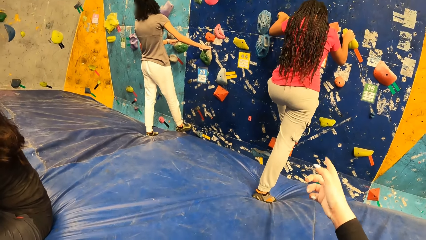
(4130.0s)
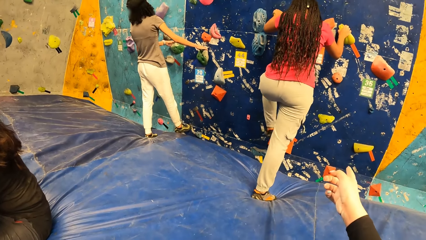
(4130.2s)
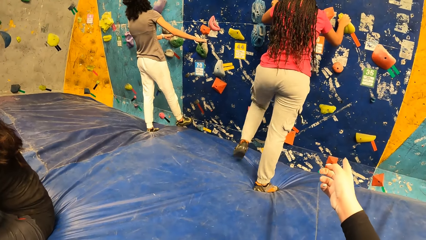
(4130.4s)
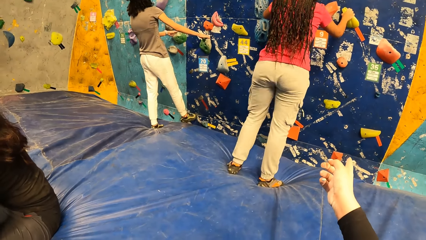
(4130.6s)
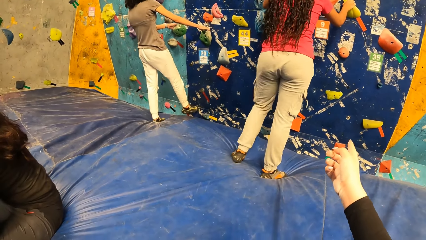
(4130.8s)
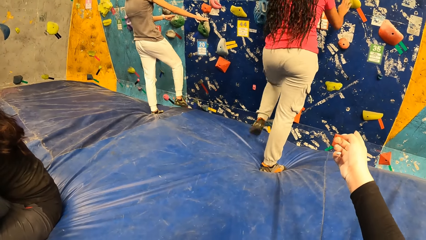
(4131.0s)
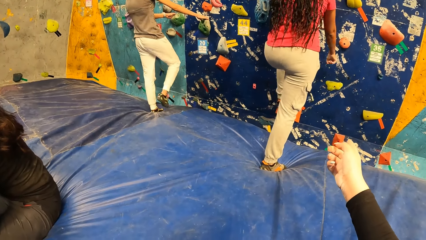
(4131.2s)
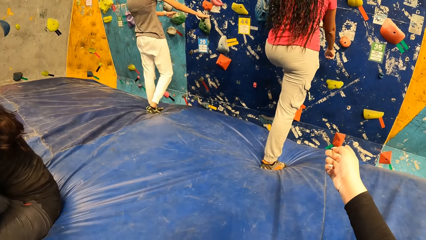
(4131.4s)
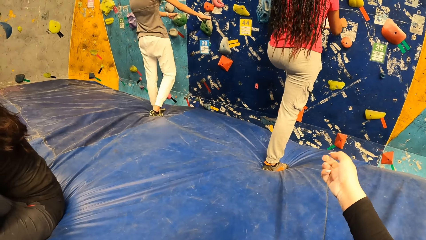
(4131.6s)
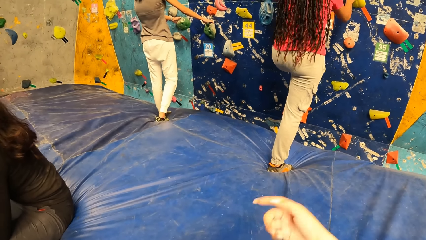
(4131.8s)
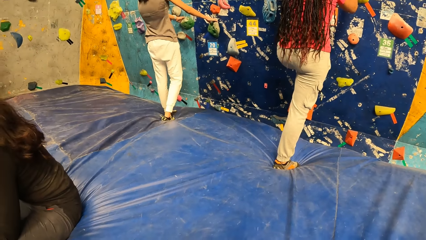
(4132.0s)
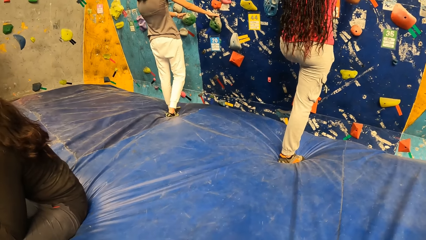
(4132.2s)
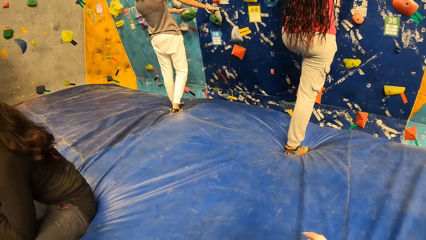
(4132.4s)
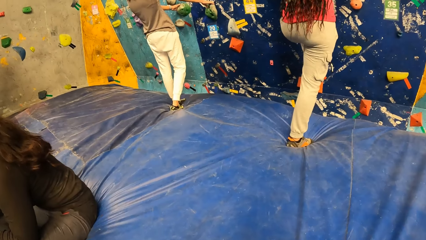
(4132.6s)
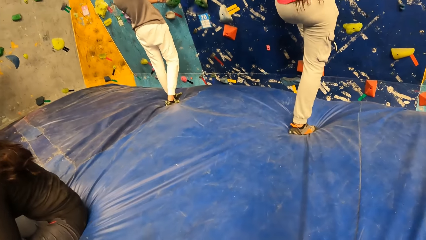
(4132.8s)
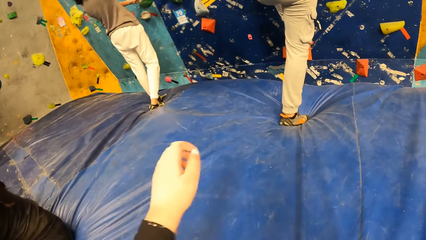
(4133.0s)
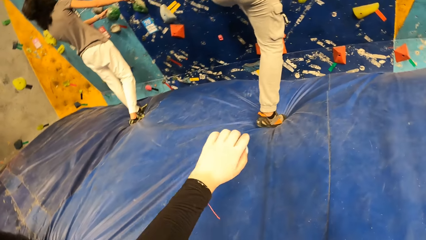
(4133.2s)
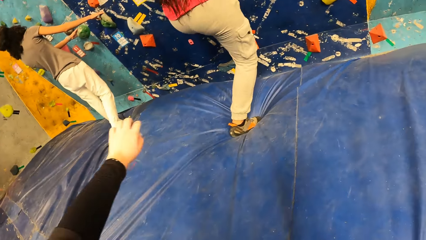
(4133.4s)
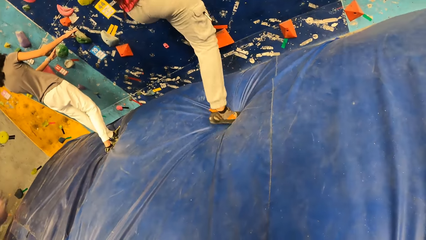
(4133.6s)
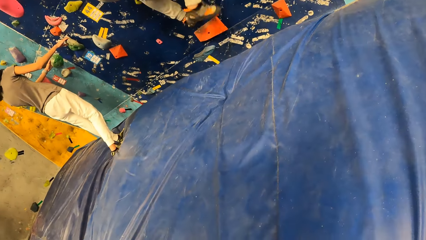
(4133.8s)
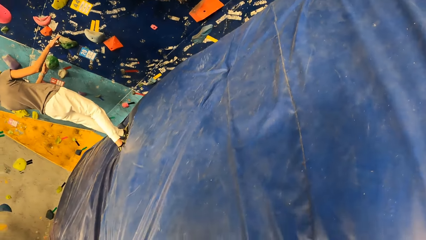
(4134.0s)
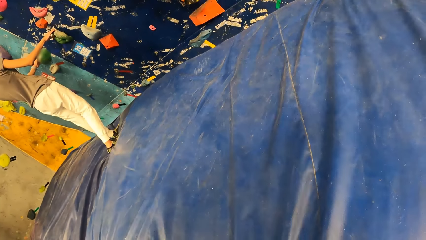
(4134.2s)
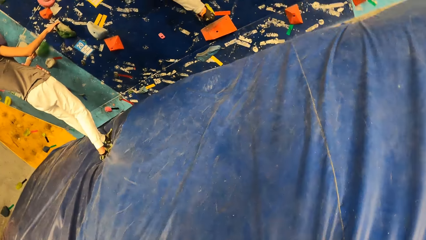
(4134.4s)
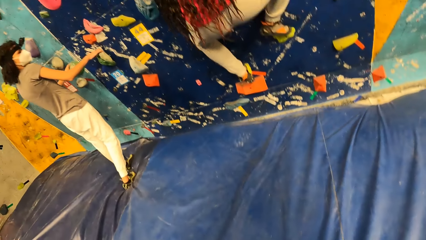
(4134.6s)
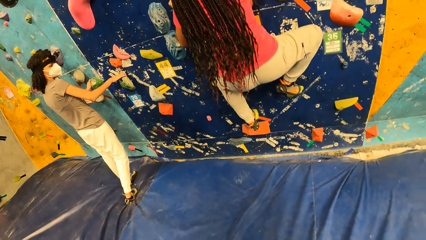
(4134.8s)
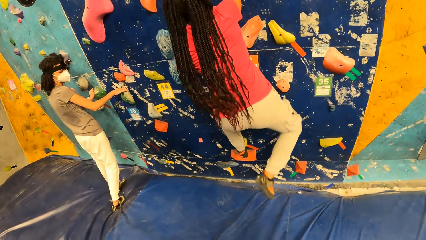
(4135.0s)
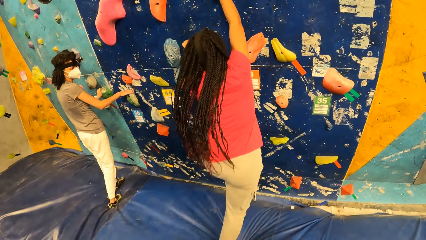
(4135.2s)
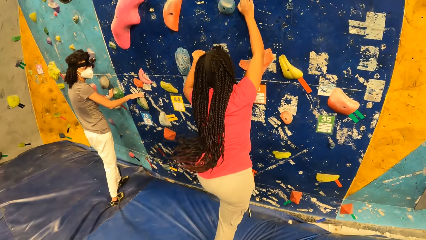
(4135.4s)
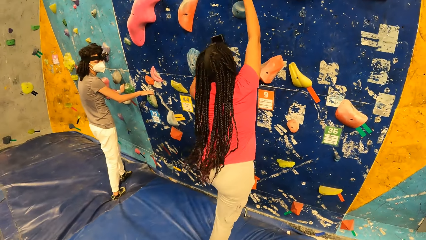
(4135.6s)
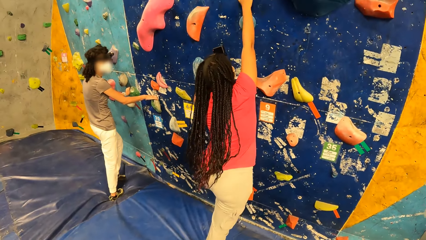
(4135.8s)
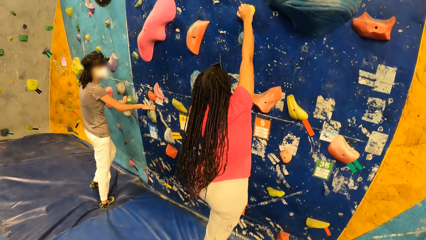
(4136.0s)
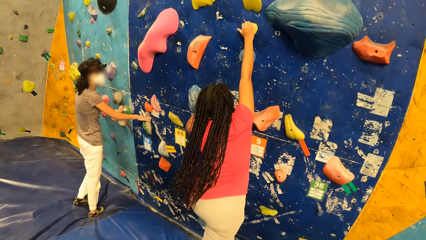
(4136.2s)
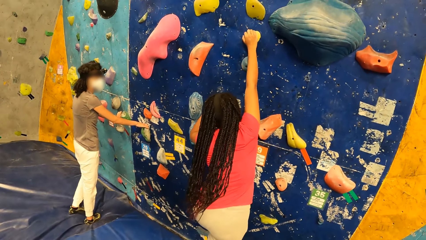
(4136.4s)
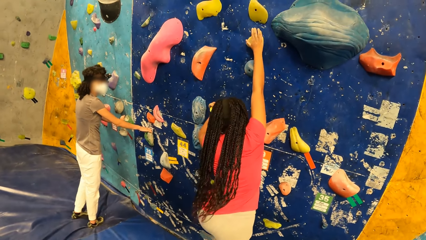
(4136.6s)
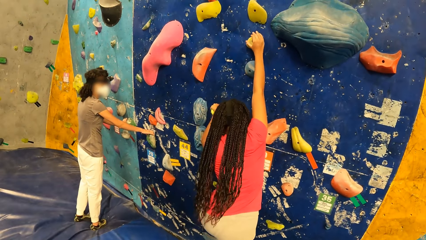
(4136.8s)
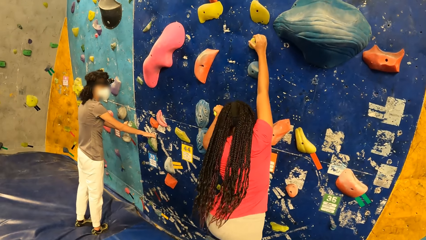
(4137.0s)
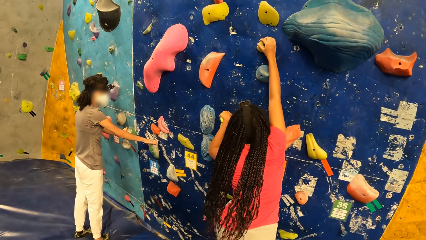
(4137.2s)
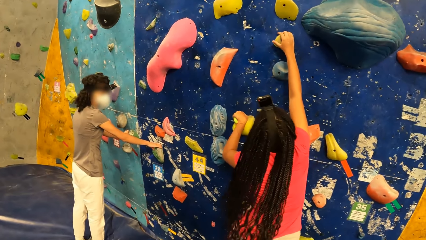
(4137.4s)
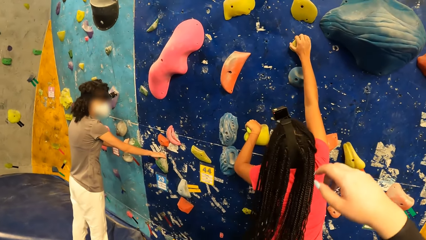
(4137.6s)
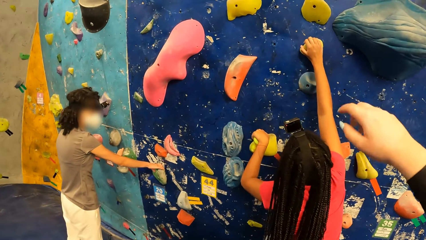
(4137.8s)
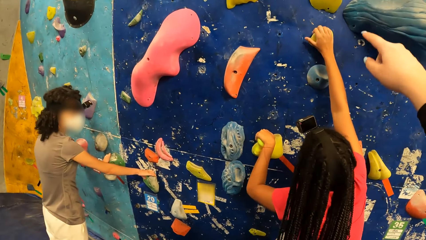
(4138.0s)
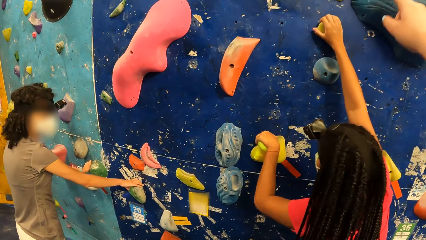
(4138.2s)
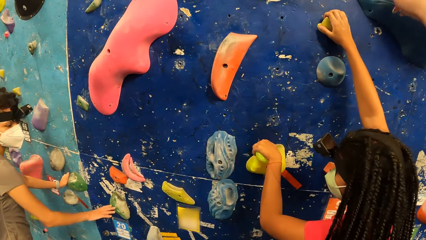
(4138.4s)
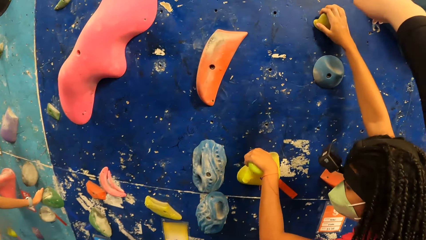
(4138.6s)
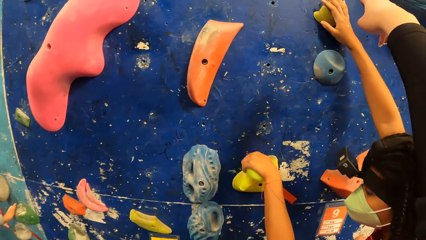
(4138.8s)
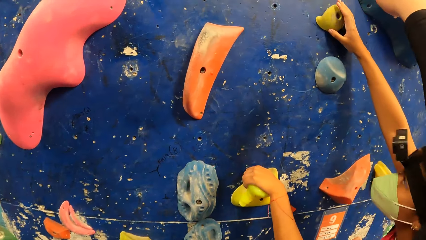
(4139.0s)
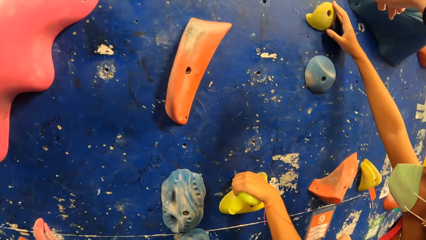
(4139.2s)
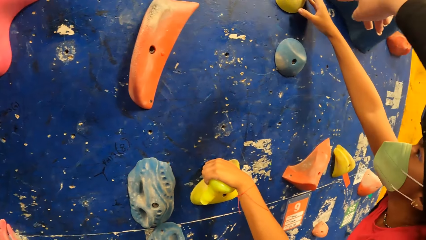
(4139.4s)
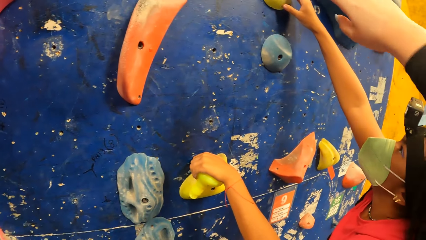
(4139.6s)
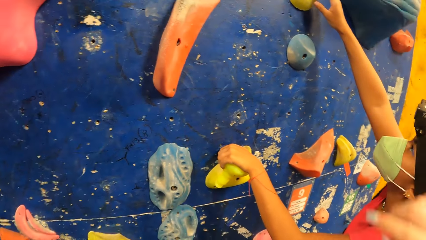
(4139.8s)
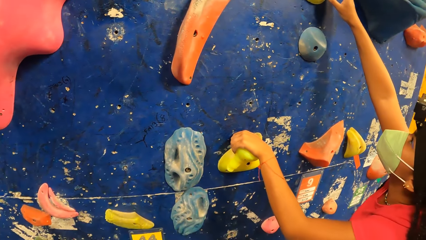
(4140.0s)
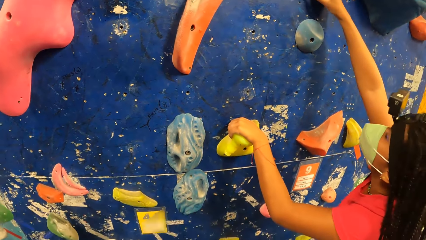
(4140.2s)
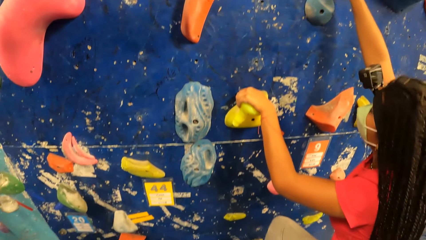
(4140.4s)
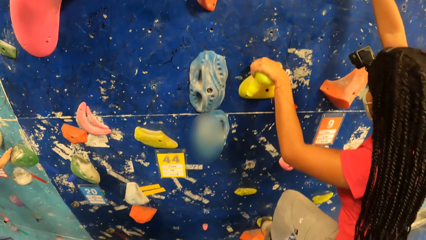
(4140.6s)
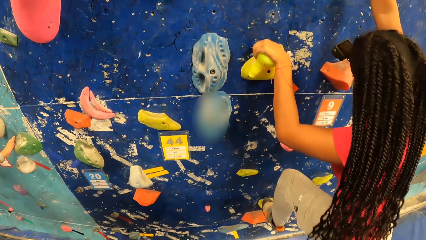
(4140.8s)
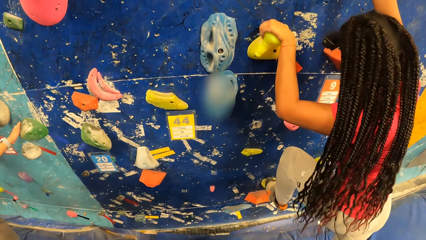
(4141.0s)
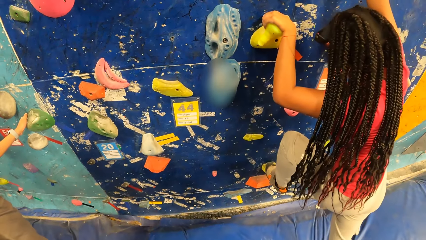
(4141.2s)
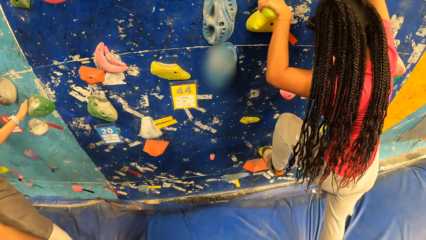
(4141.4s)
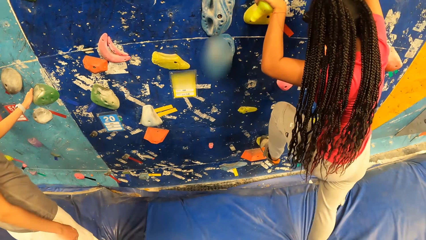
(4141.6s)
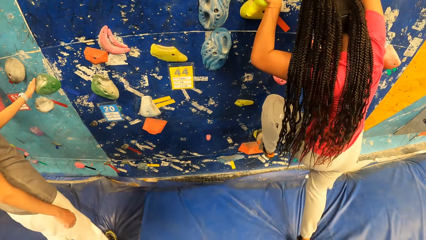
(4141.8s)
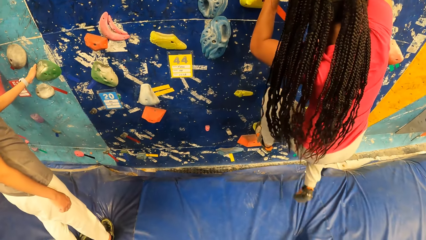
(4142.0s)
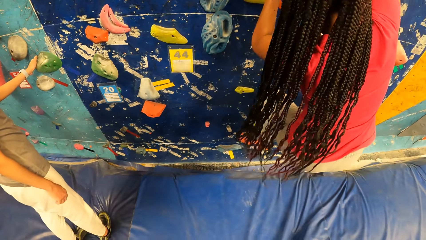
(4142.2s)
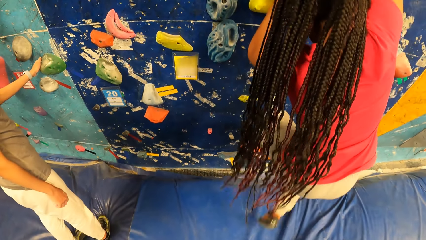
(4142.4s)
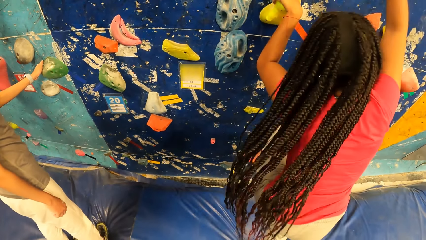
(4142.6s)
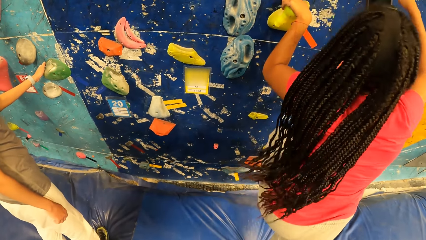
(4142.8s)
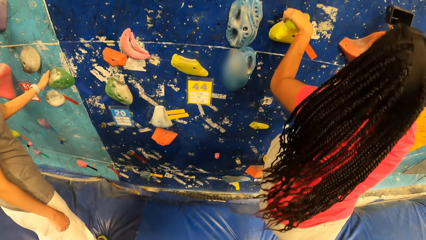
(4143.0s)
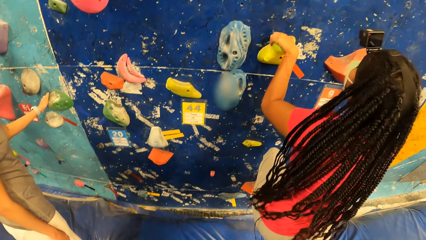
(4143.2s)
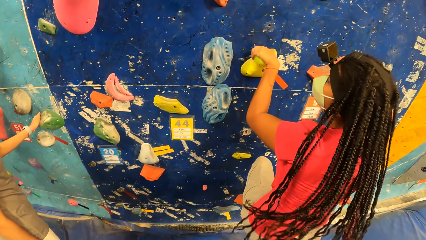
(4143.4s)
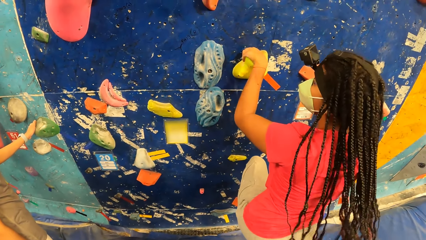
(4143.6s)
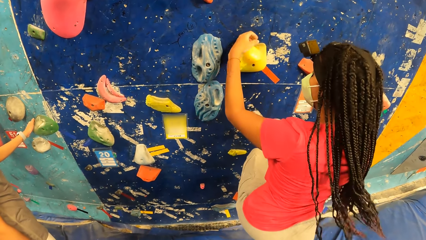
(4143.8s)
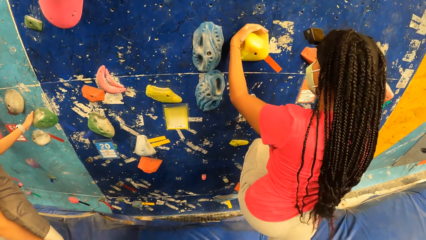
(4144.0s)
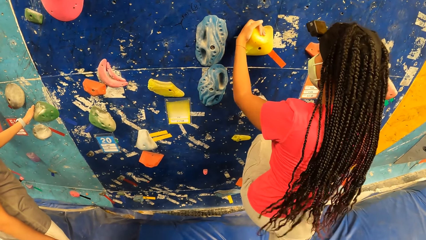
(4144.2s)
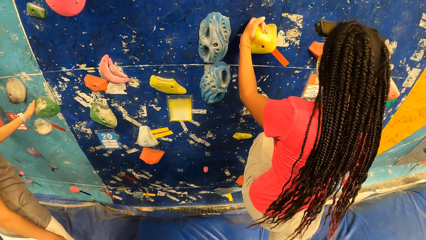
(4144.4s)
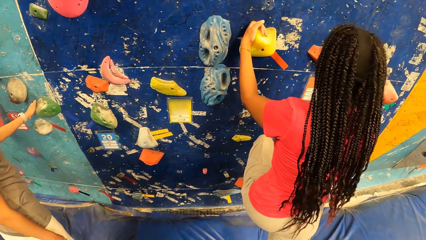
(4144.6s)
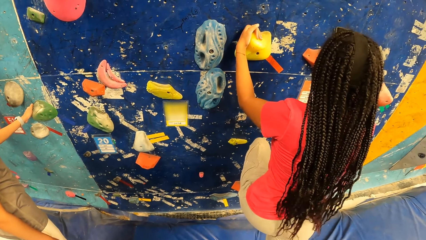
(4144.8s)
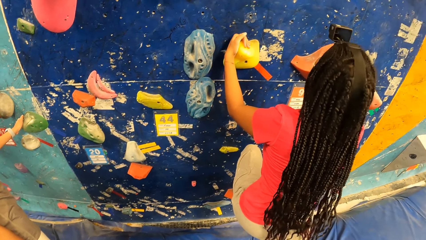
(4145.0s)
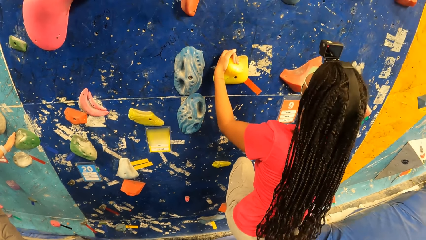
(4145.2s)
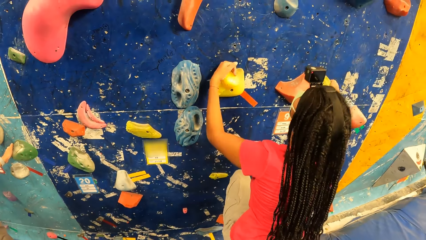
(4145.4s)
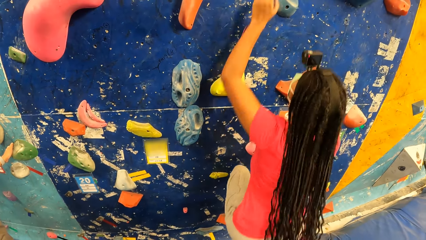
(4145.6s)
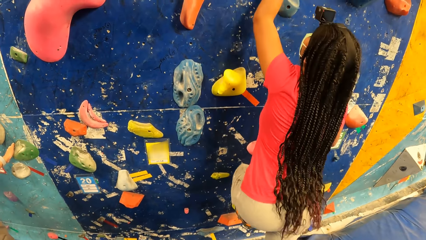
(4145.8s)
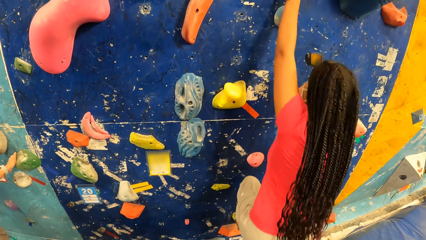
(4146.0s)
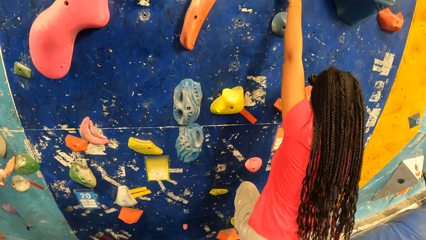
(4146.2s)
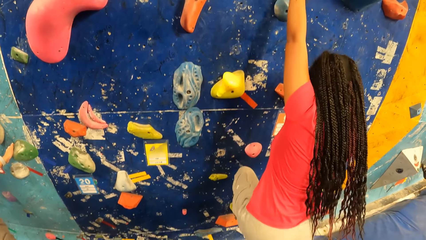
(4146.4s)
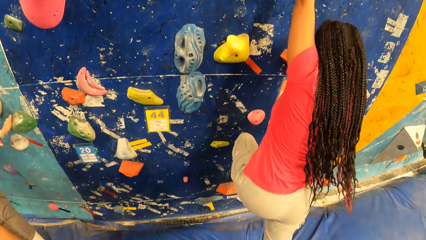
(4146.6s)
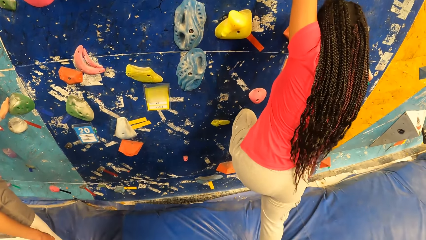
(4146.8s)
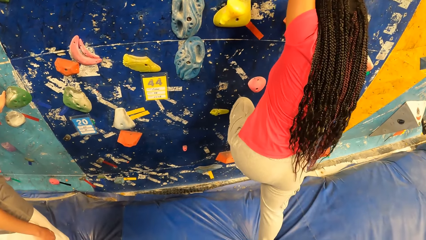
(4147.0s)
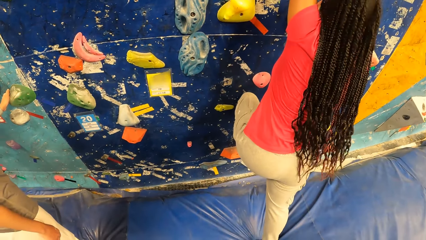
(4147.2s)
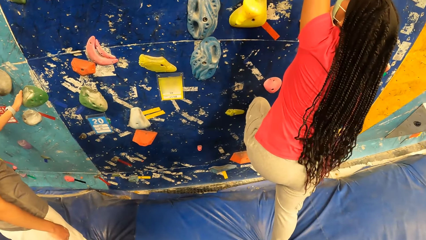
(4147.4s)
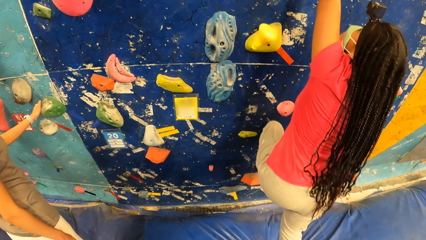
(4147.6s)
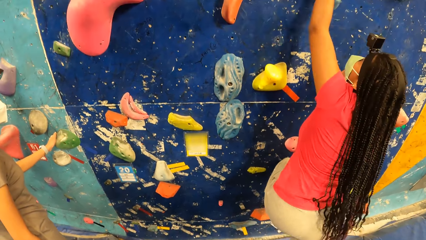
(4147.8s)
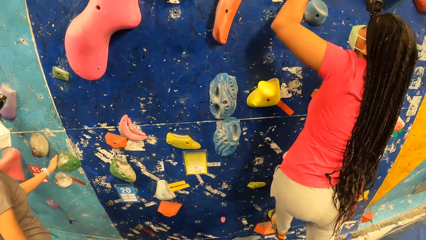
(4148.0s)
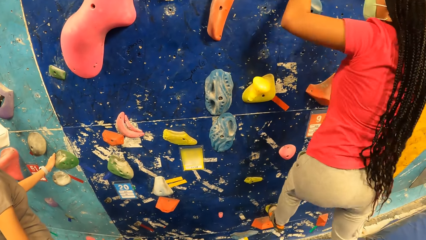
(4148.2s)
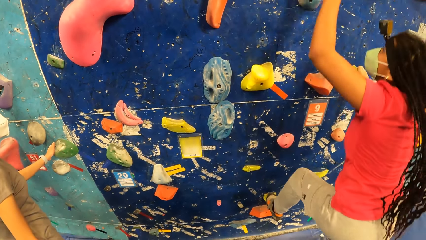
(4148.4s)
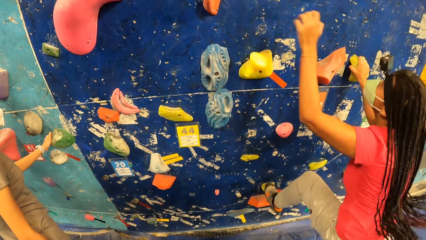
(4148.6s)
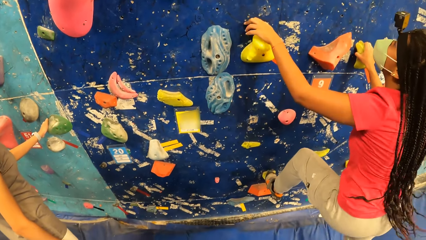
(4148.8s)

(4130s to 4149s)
The camera wearer interacts with the woman. She points at the hand hold on the wall with her right hand. She stands up. The woman climbs the wall with the hand holds in both hands. The camera wearer points at the hand hold on the wall with her right hand. She interacts with the woman. The woman climbs the wall with the hand holds in both hands.
